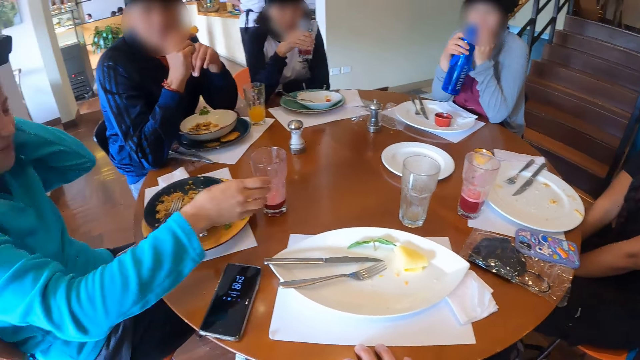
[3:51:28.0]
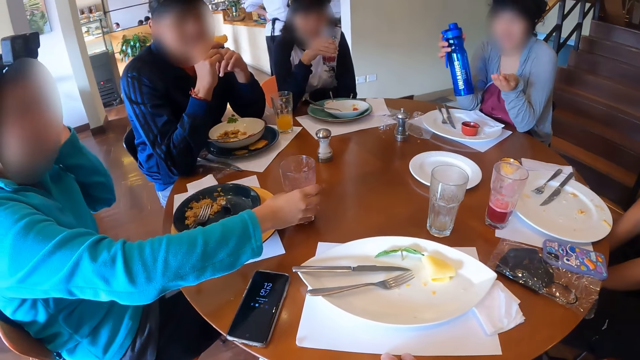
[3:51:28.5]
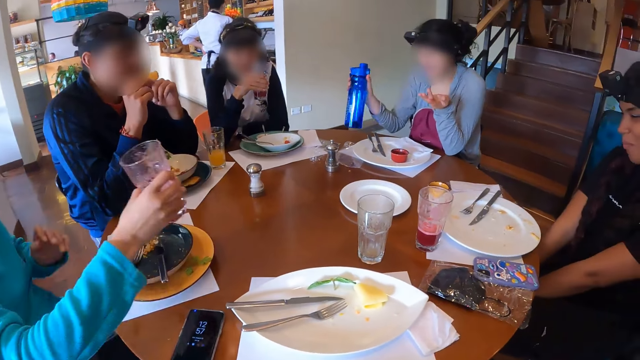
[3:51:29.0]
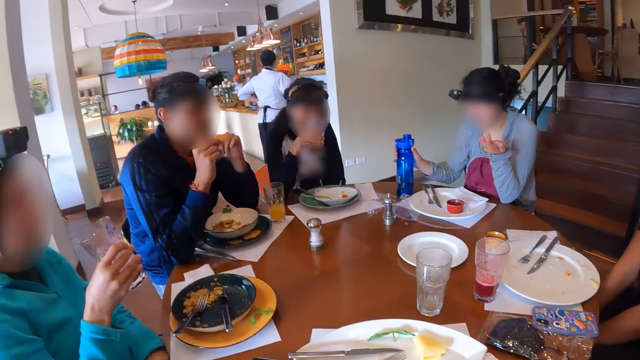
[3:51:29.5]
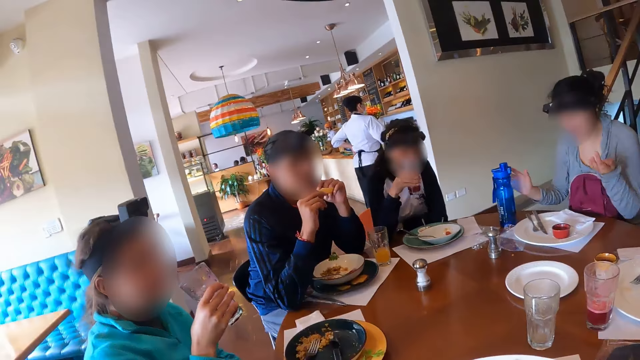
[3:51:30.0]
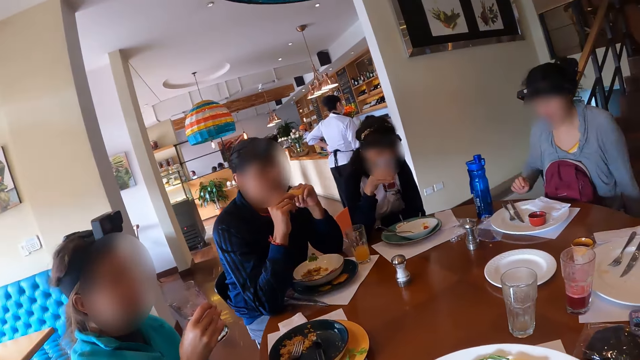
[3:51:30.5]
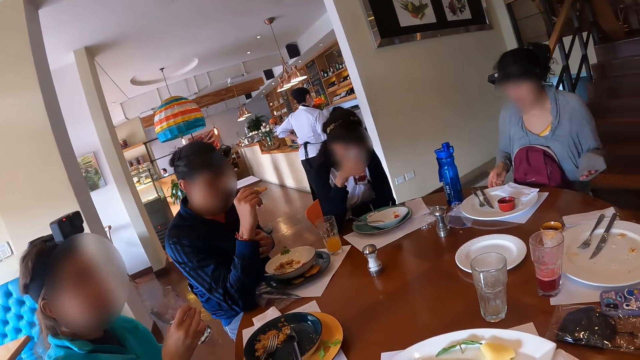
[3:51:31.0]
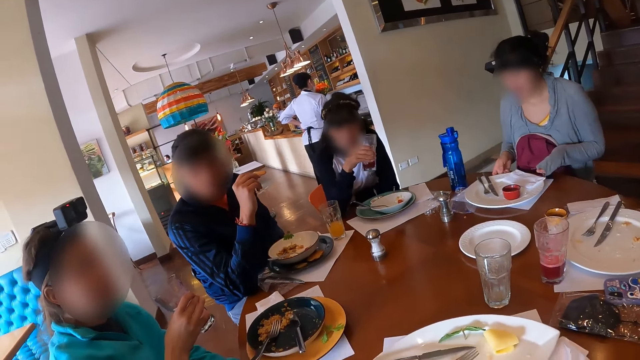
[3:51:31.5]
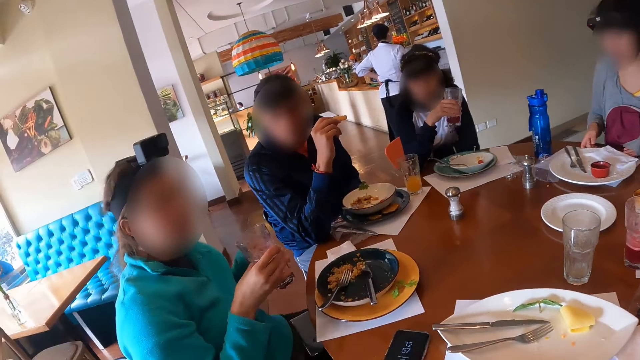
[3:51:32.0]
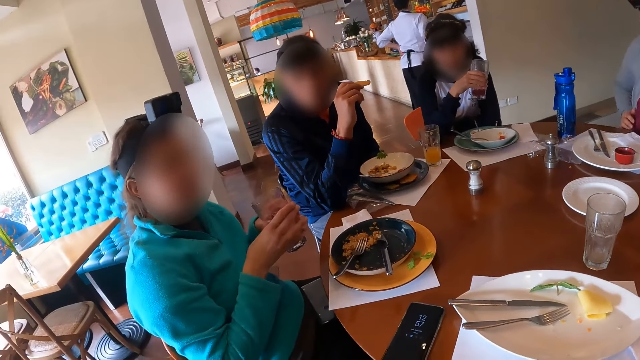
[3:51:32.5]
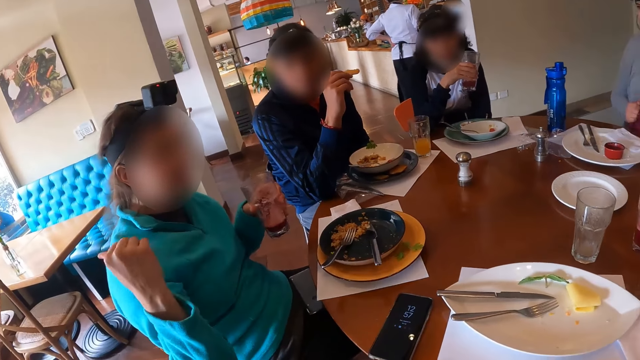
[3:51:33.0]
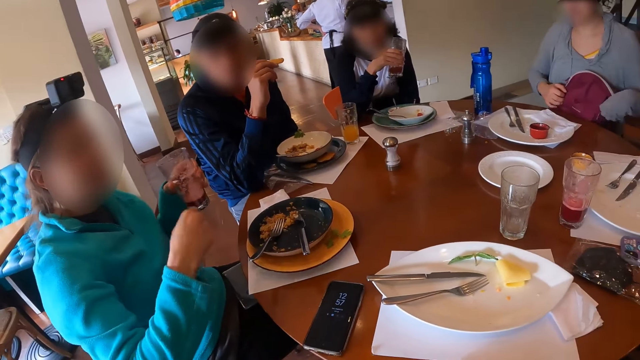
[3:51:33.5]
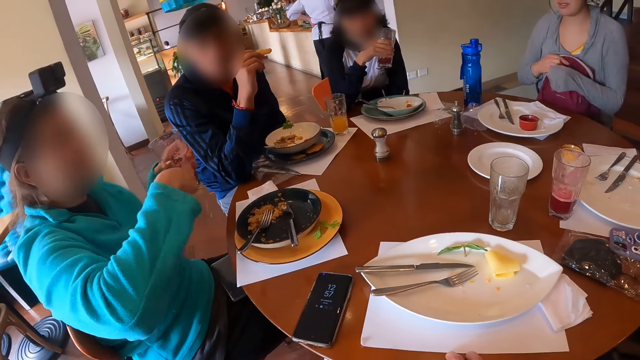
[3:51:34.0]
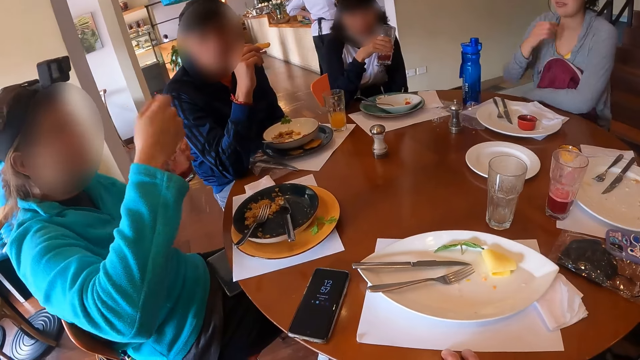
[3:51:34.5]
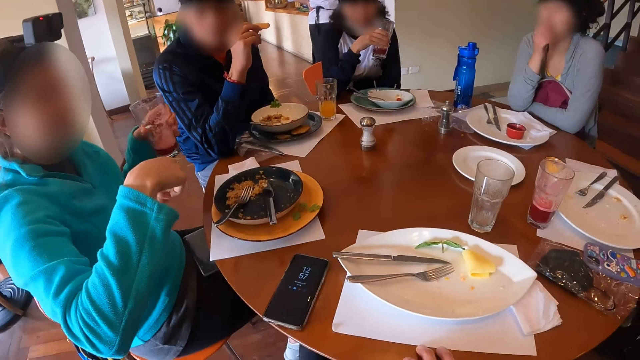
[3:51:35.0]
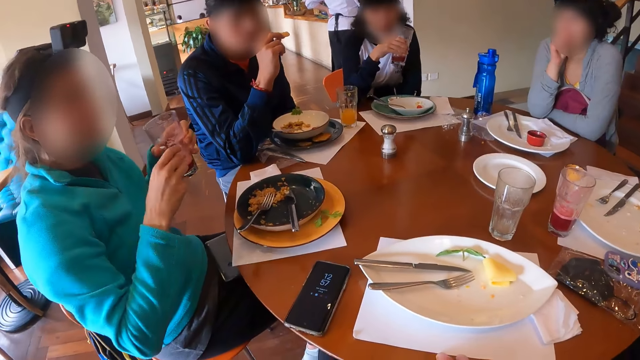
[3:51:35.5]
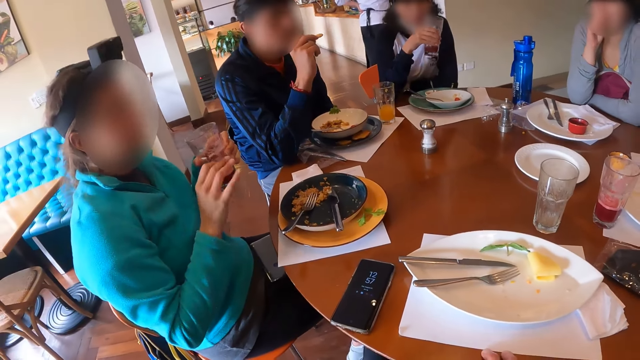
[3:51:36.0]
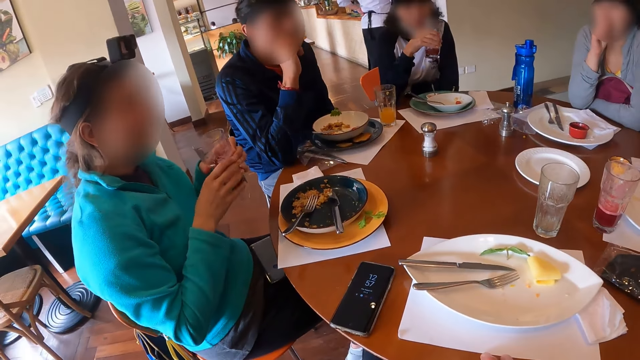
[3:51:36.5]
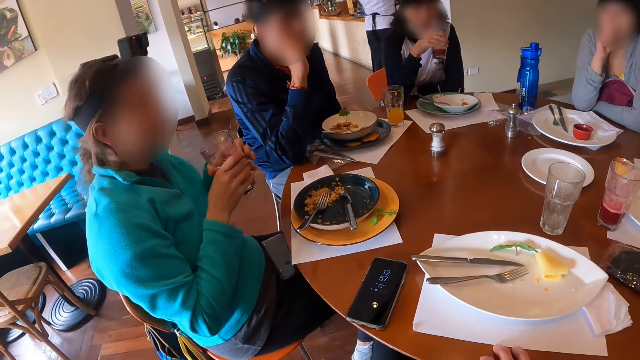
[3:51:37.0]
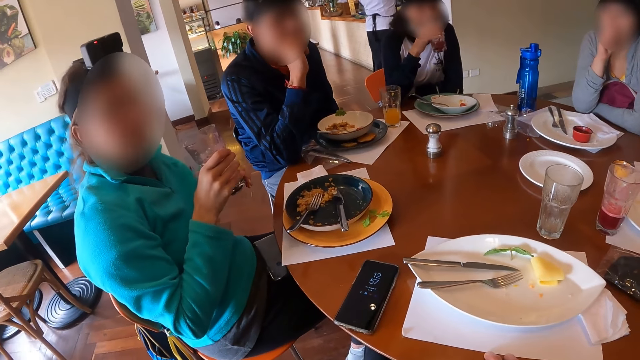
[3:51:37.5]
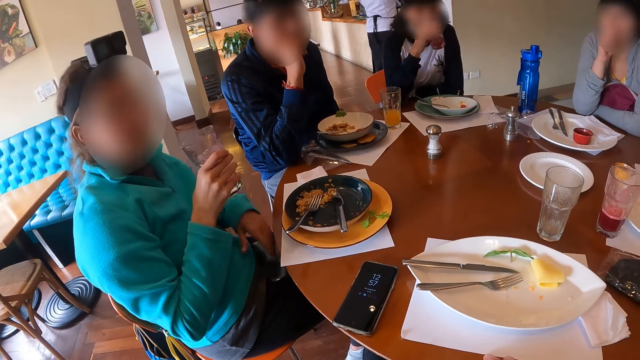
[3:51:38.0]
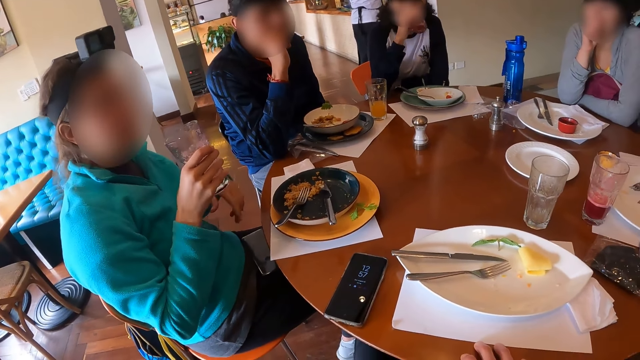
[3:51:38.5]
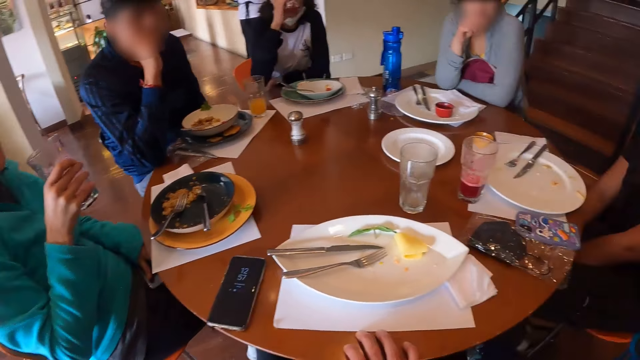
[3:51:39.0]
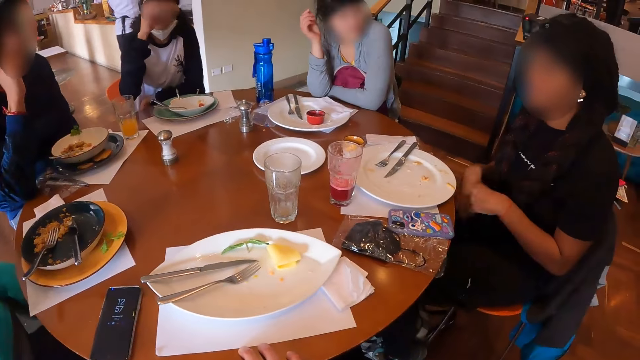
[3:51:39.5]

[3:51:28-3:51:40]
A woman picks up the glass cup of juice on the table with her right hand. Another woman drops the water bottle on the table with her right hand and moves the plate on the table with her hands. The first woman passes the glass cup of juice from her right hand to her left hand. The other woman adjusts a bag on her lap with her hands. A man eats the taco in his right hand. The first woman passes the glass cup of juice from her left hand to her right hand. A third woman drinks juice from the glass cup of juice in her right hand.

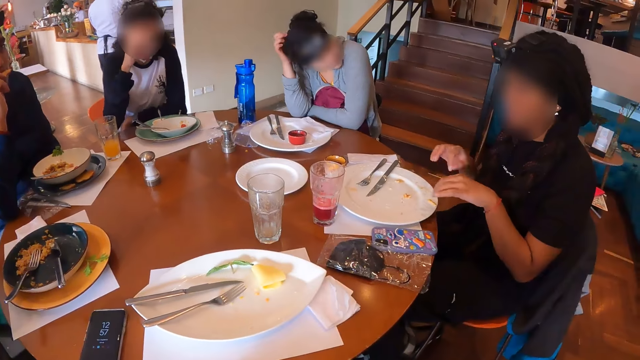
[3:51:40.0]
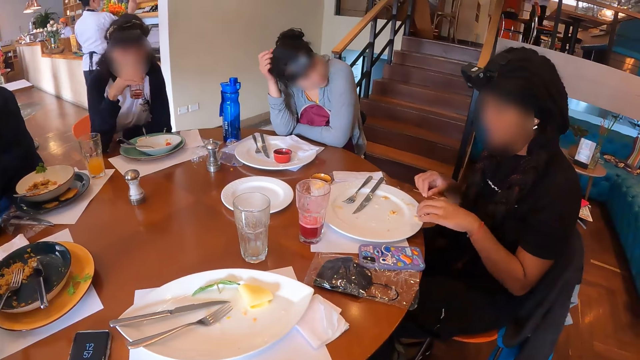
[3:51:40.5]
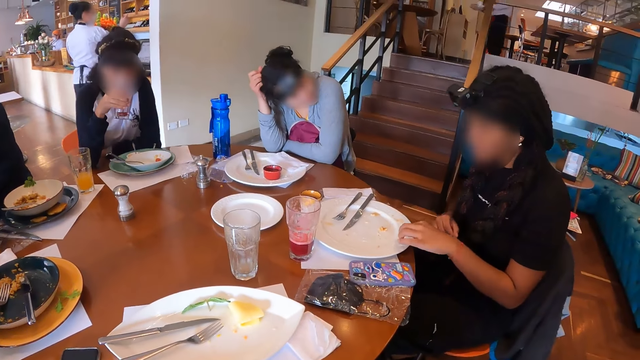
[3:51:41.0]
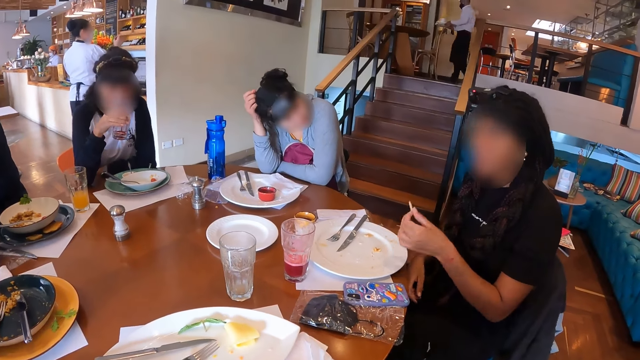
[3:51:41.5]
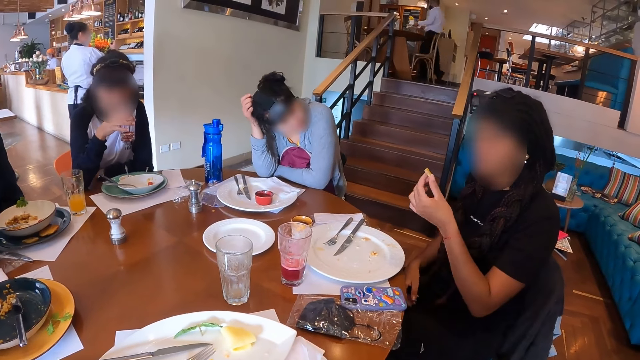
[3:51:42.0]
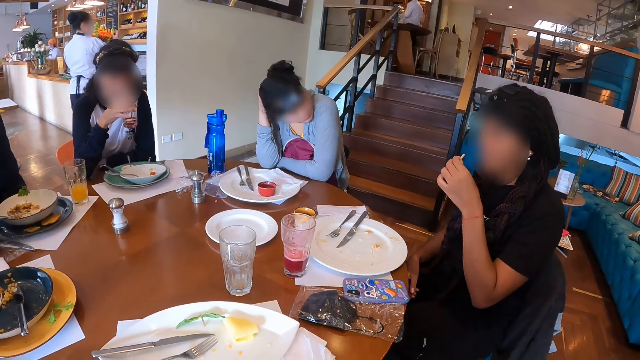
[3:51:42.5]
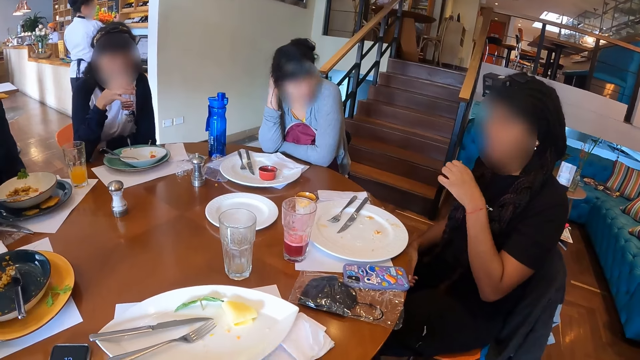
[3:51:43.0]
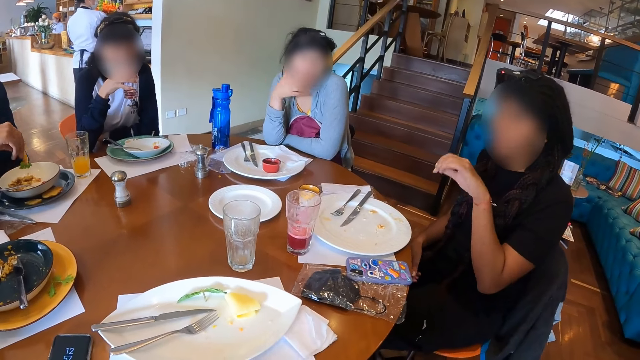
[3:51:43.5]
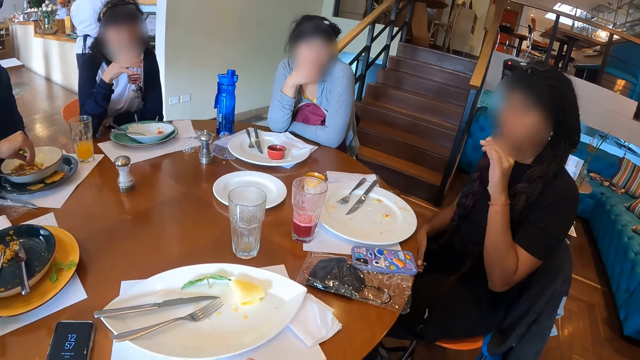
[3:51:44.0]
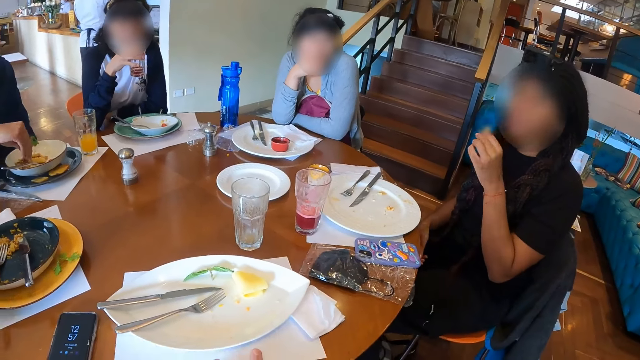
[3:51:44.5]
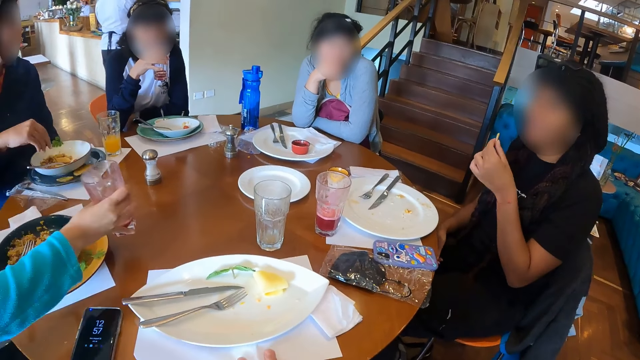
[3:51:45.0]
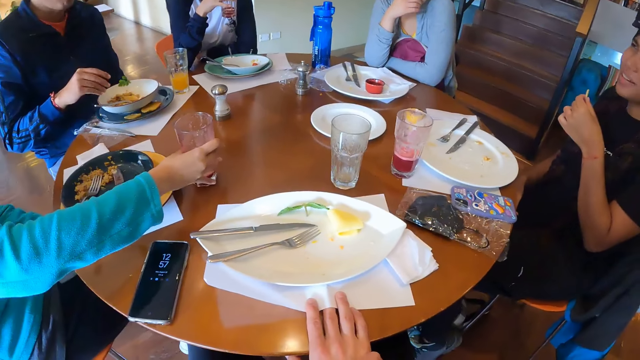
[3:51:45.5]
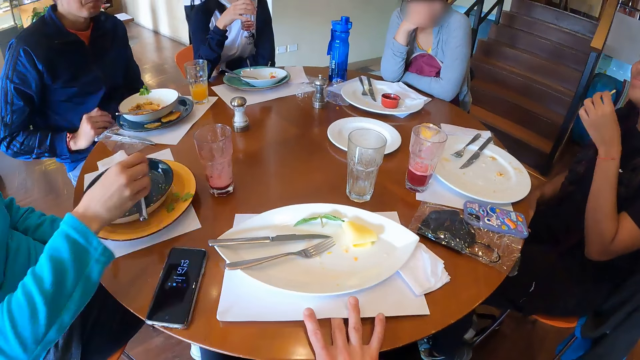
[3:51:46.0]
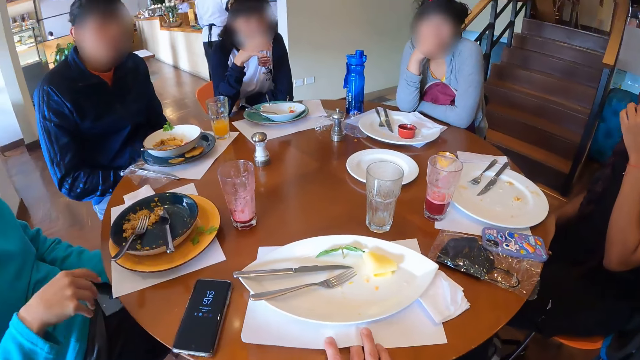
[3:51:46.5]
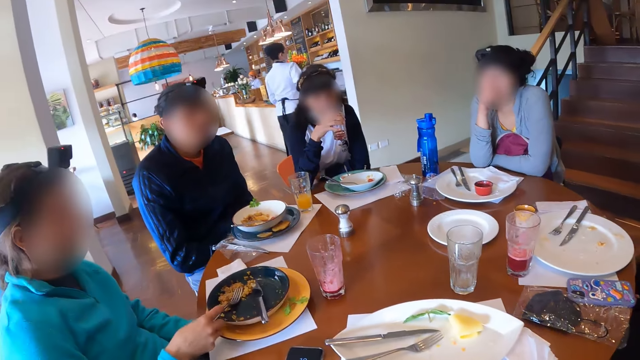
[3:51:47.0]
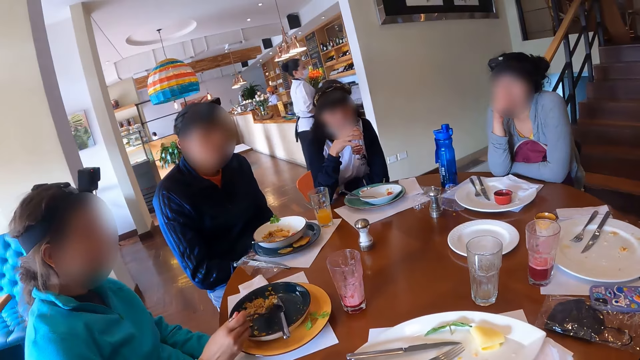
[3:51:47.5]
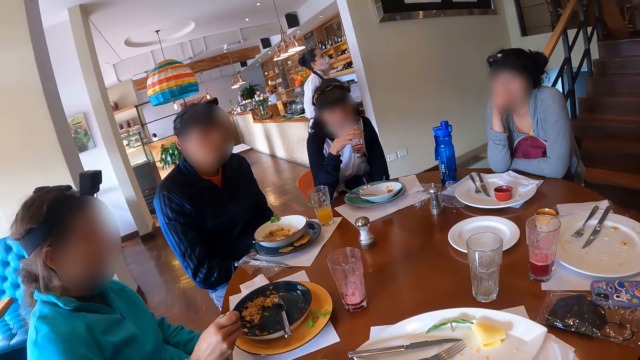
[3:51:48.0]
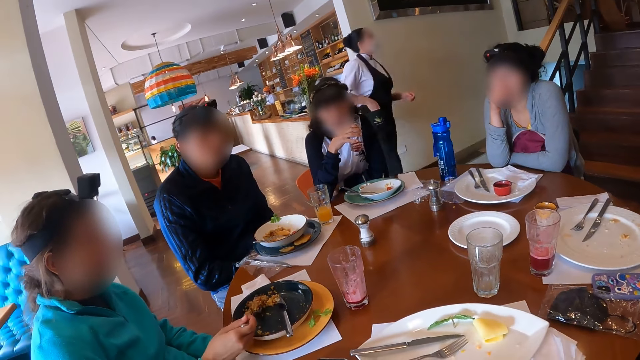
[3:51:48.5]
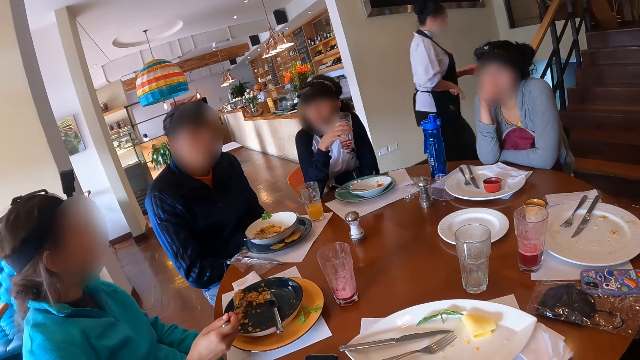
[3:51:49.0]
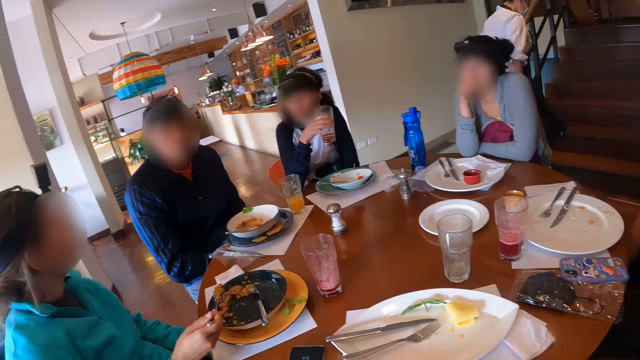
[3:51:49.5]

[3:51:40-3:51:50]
A woman scratches her hair with her right hand. Another woman picks up the chilaquiles on the plate with her left hand. A man drops the taco in his right hand in the plate. A third woman drops the glass cup of juice on the table with her right hand. The second woman eats the chilaquiles in her left hand. The third woman picks up the fork in the plate with her right hand and packs some machaca from the plate with the fork in her right hand.
